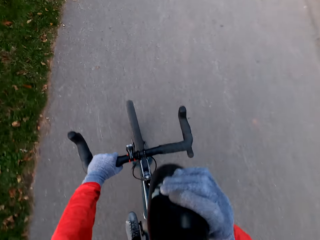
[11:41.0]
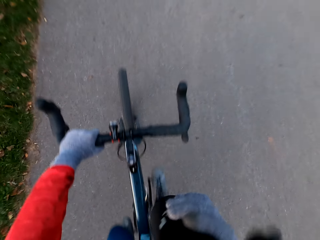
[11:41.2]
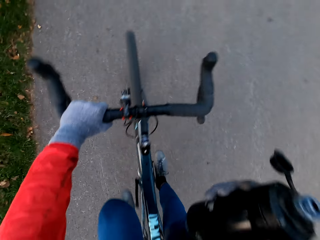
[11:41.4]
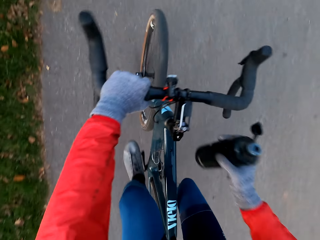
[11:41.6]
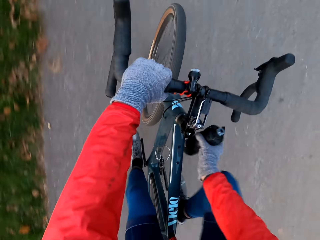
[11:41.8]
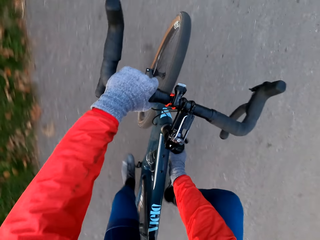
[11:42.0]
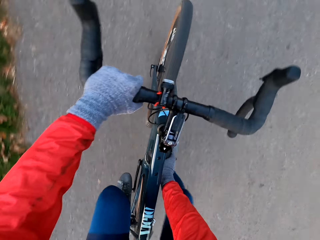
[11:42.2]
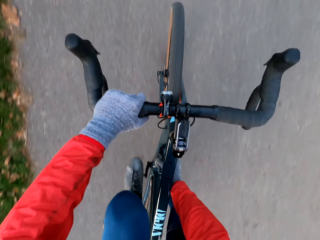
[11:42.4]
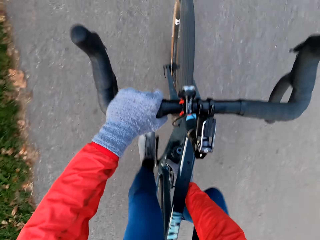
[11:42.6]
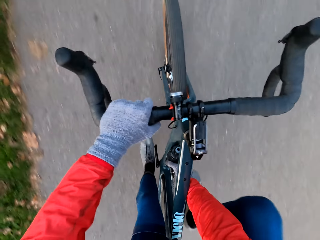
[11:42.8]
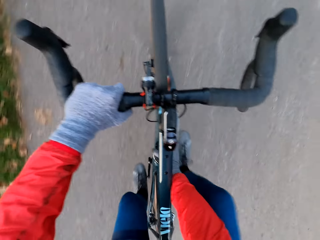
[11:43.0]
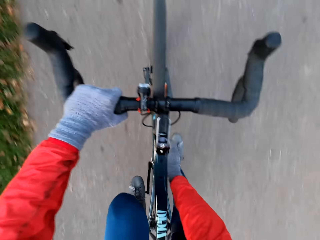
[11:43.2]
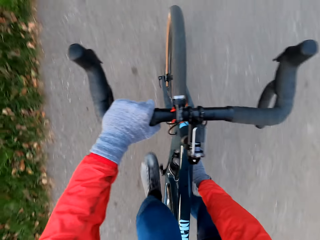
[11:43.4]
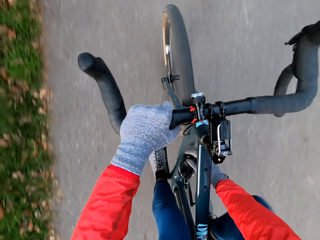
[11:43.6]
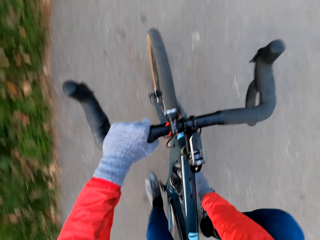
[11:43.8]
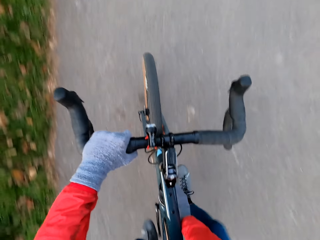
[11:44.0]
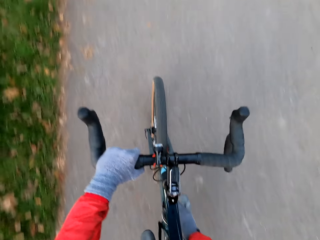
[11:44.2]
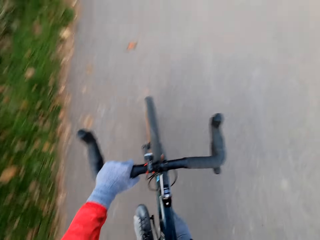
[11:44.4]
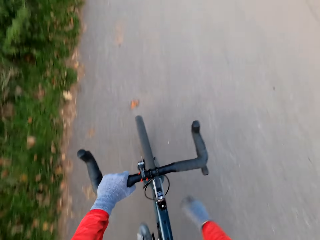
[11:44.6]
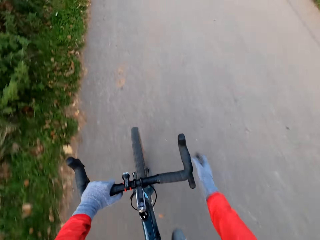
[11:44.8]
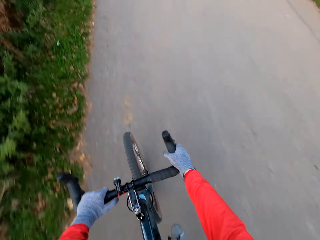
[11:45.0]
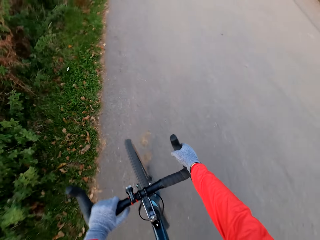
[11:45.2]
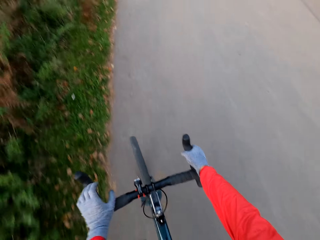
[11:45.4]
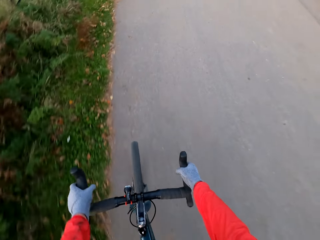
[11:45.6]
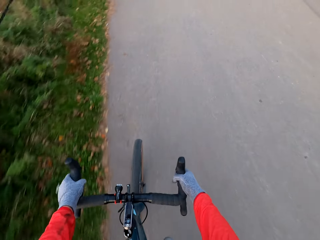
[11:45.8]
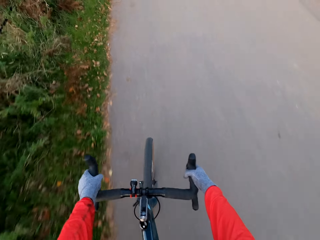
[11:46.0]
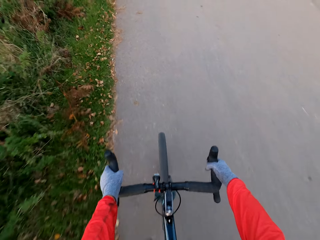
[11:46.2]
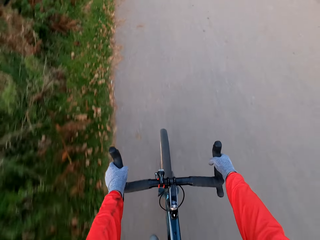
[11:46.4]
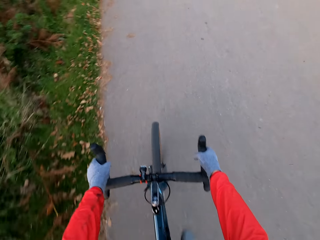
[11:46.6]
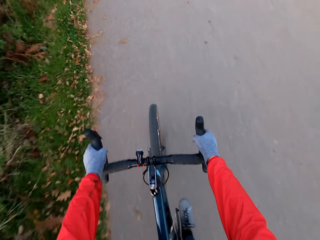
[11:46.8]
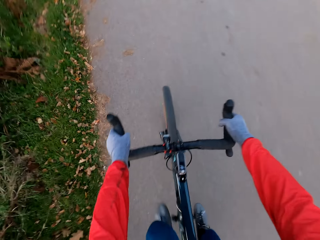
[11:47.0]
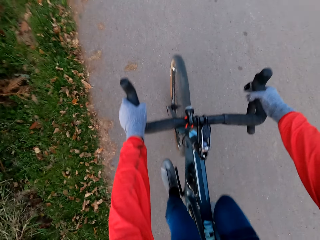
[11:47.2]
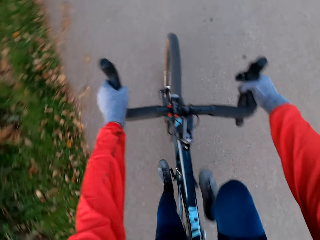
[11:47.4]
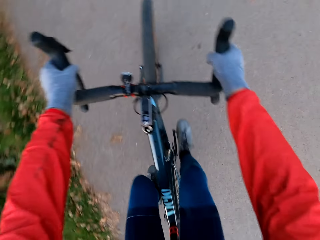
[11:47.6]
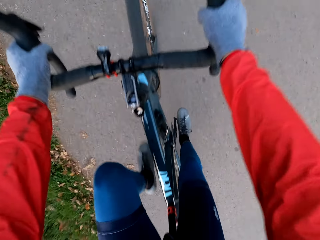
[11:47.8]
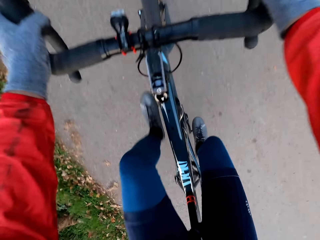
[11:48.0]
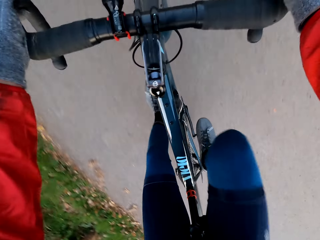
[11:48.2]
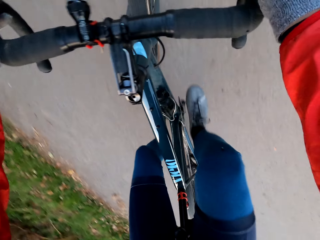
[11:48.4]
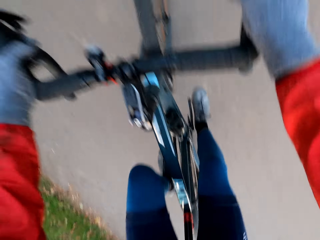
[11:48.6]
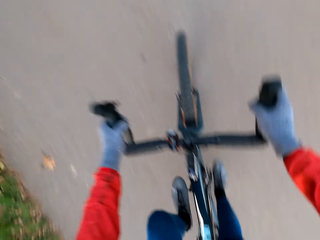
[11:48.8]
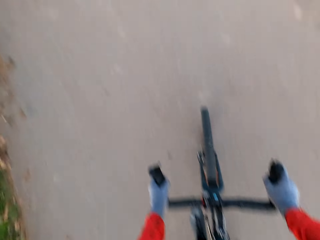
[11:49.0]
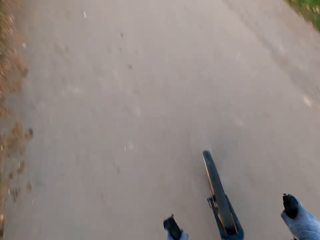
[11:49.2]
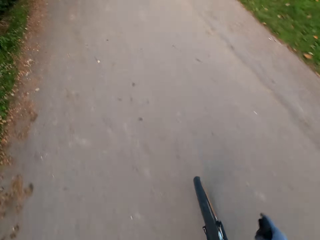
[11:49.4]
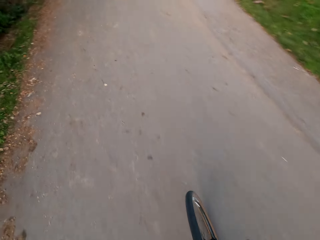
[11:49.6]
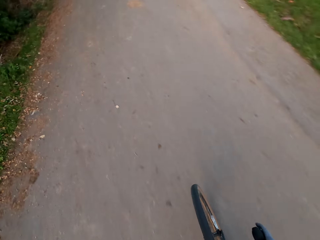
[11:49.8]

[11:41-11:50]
The camera wearer drops the water bottle in his right hand on the bicycle frame. He rides the bicycle on the road with his hands.

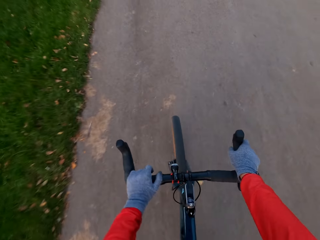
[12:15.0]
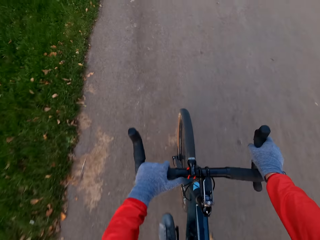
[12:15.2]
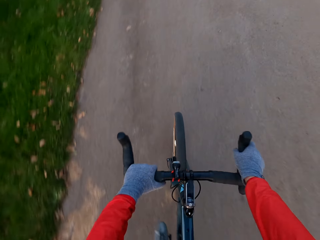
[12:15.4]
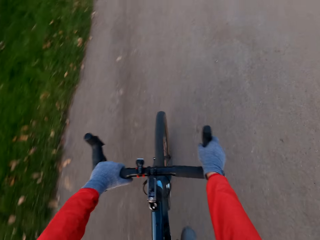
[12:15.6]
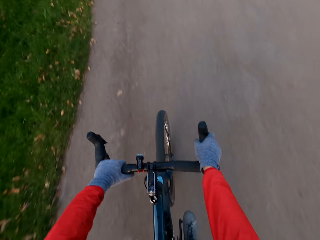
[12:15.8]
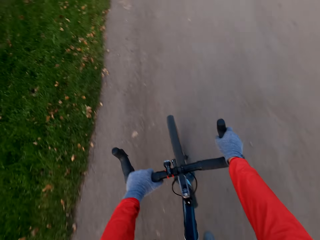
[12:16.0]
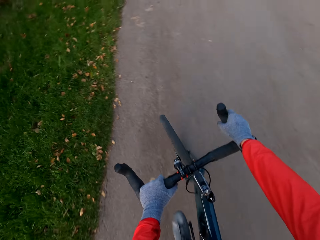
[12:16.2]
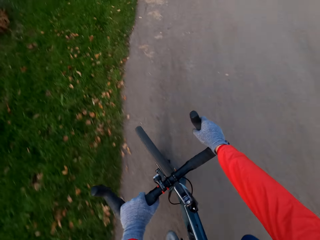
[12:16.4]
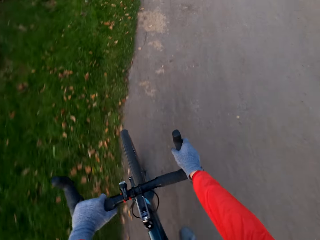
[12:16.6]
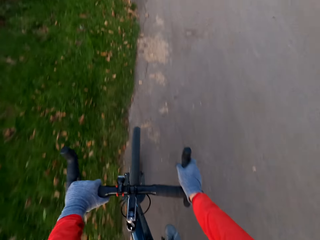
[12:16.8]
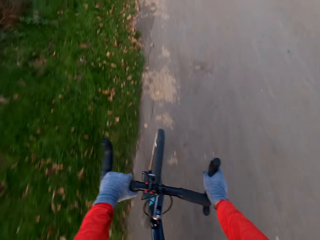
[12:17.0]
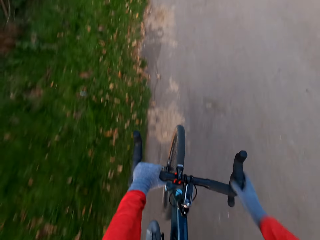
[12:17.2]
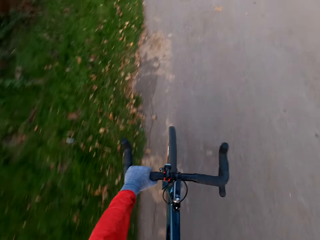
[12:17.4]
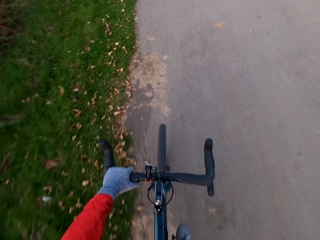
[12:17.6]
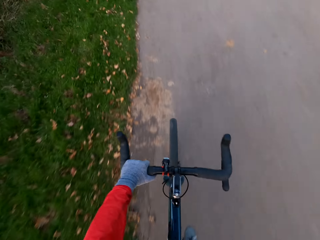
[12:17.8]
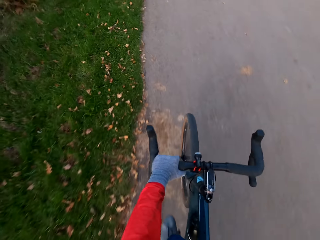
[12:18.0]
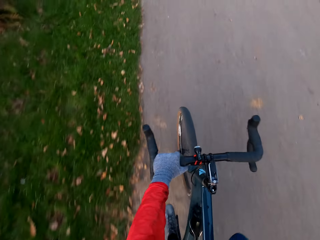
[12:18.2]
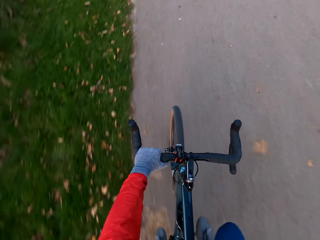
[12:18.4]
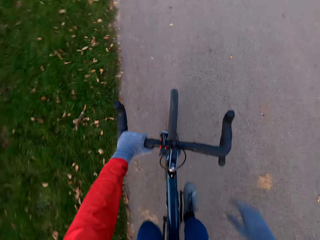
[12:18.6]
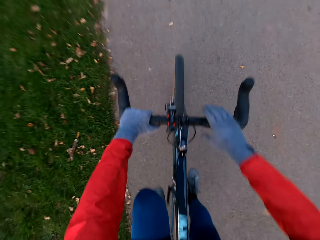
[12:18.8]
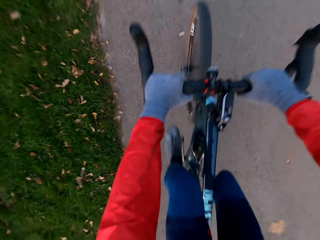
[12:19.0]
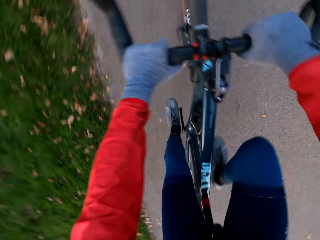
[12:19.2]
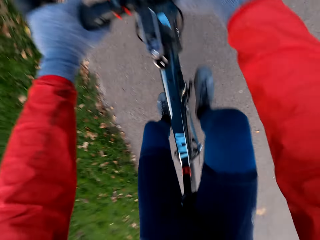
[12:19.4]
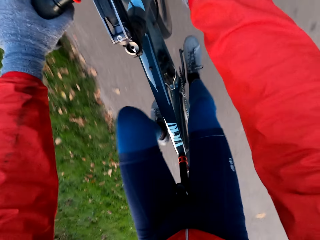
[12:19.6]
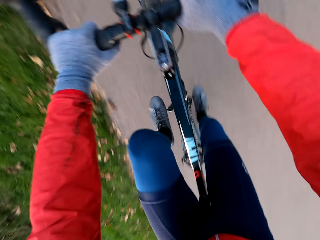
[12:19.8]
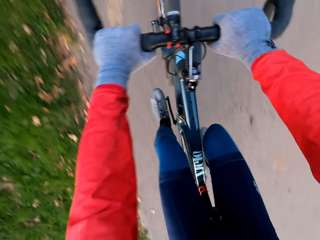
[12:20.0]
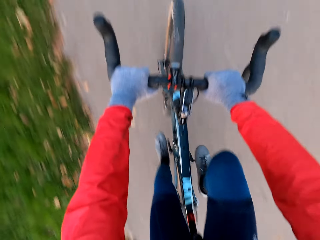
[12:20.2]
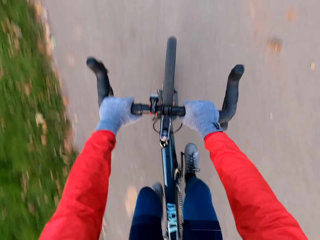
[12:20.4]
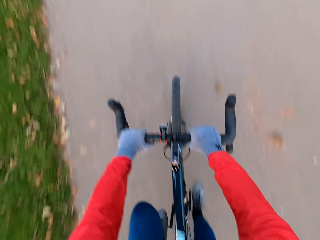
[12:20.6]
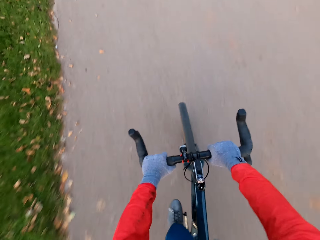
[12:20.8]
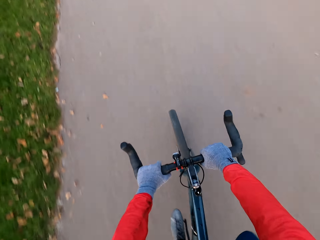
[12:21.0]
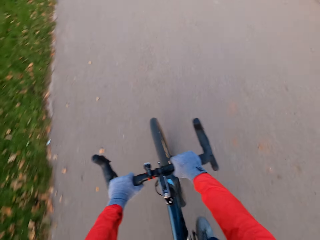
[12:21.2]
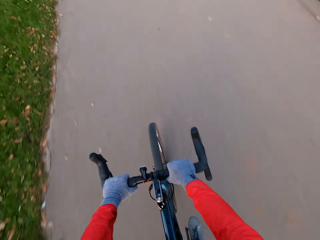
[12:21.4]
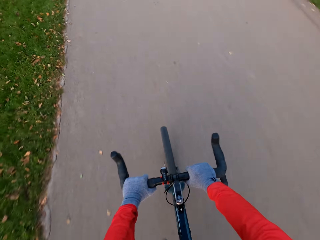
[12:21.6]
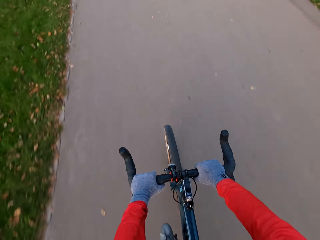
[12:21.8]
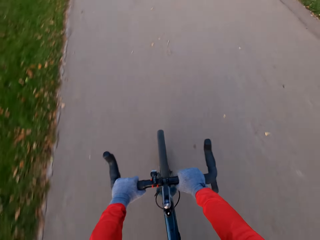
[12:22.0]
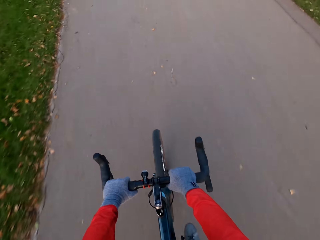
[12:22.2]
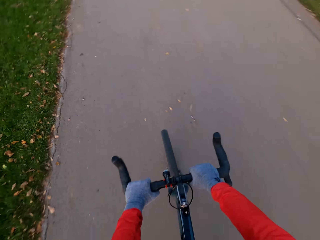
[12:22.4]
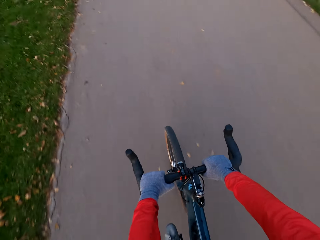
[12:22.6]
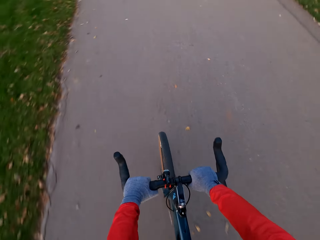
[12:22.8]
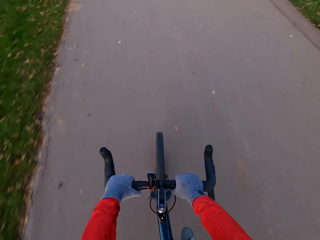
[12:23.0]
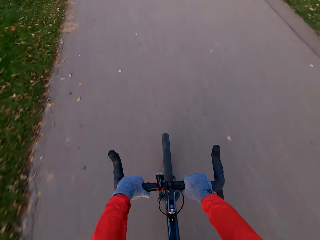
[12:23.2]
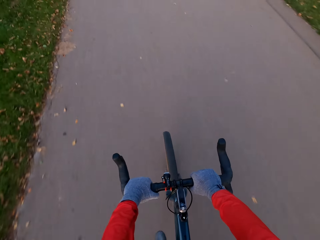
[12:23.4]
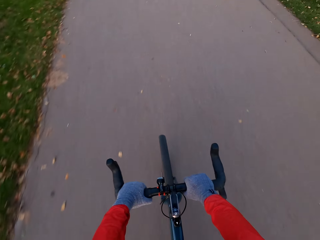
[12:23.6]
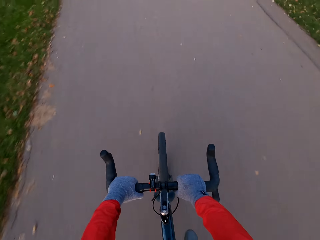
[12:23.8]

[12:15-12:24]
The camera wearer rides the bicycle on the road with his left hand. He rides the bicycle on the road with his hands.

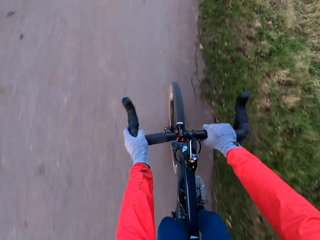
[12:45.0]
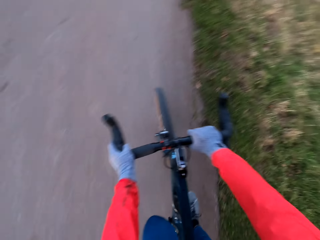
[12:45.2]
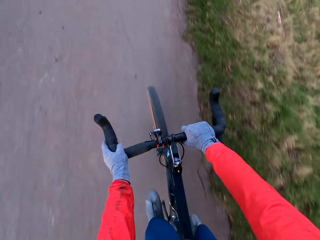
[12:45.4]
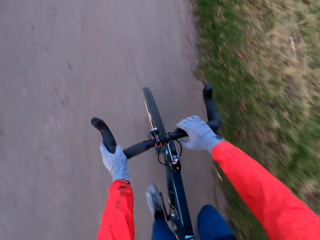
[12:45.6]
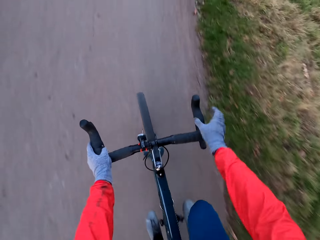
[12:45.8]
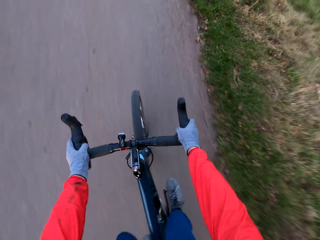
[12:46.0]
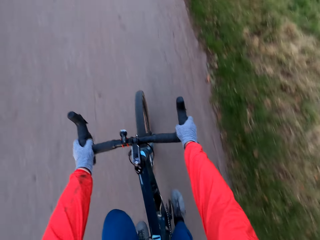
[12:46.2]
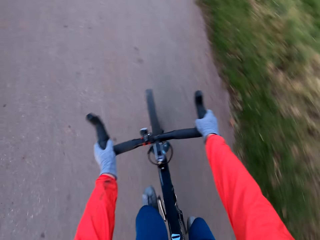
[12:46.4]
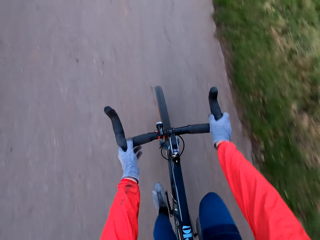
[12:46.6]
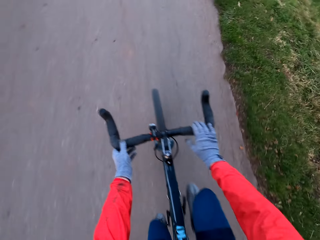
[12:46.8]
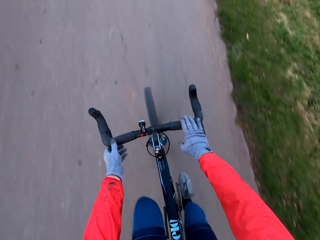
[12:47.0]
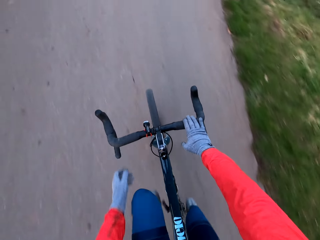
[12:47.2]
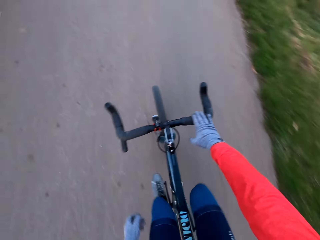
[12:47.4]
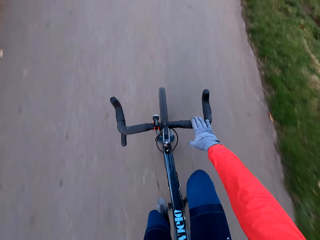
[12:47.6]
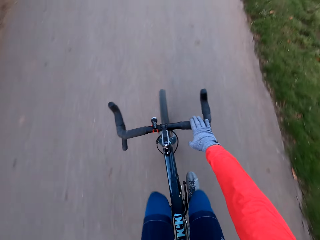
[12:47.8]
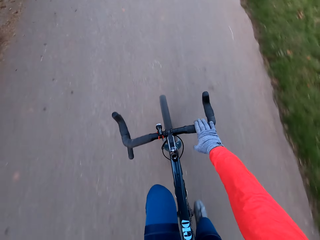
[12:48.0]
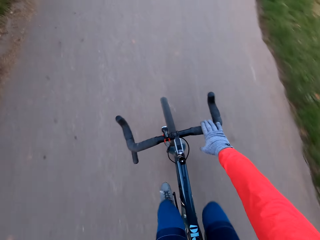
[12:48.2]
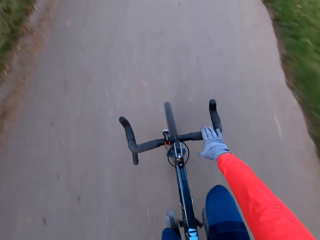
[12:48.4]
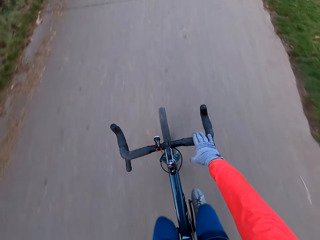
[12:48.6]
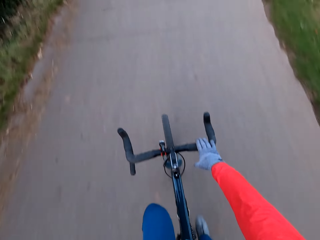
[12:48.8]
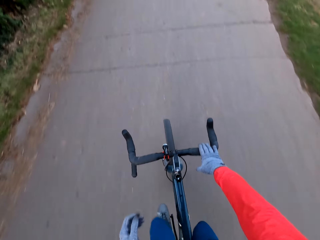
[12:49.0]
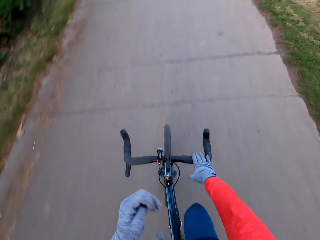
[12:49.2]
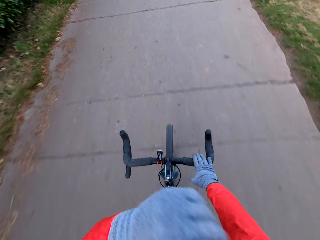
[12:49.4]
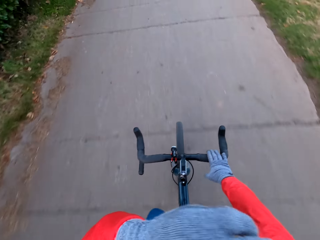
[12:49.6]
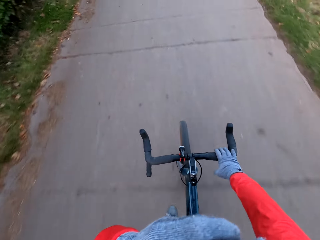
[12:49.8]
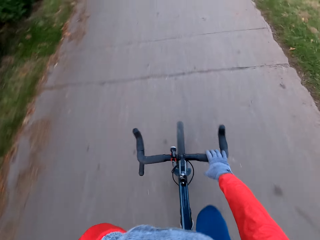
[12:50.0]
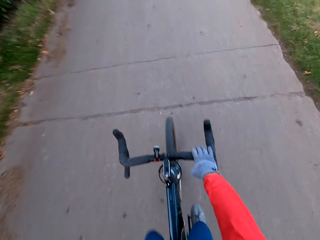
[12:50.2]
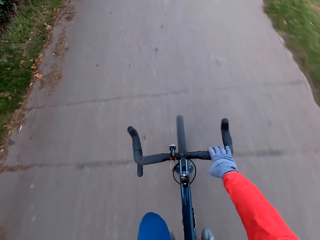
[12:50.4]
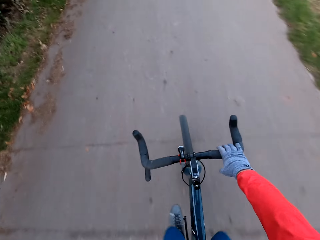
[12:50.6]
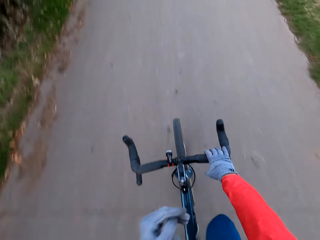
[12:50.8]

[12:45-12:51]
The camera wearer rides the bicycle on the road with his right hand. He touches his face with his left hand.
